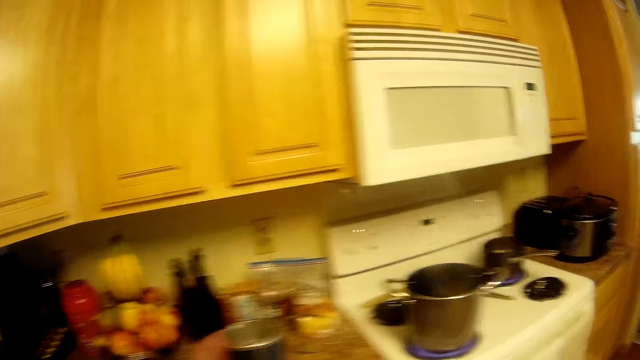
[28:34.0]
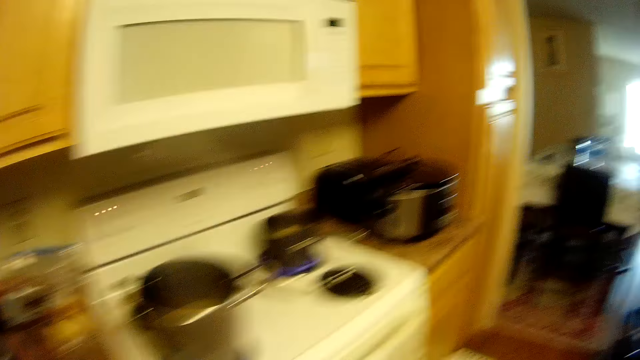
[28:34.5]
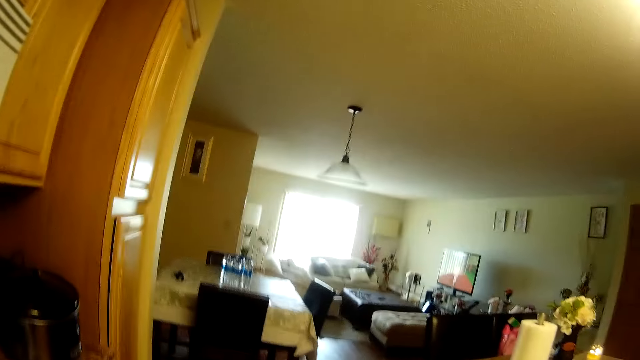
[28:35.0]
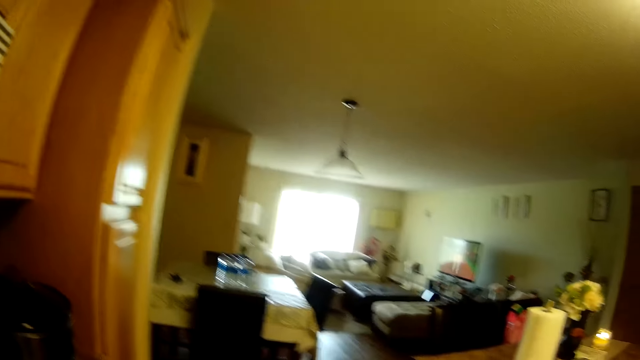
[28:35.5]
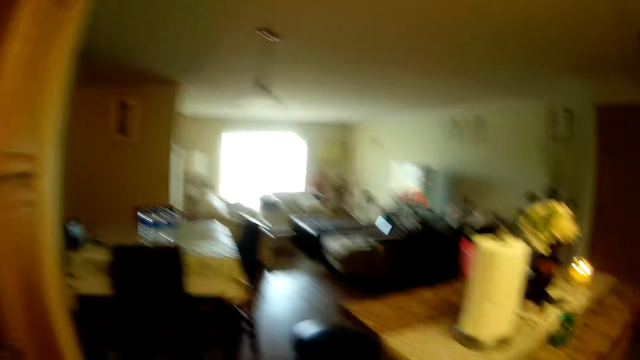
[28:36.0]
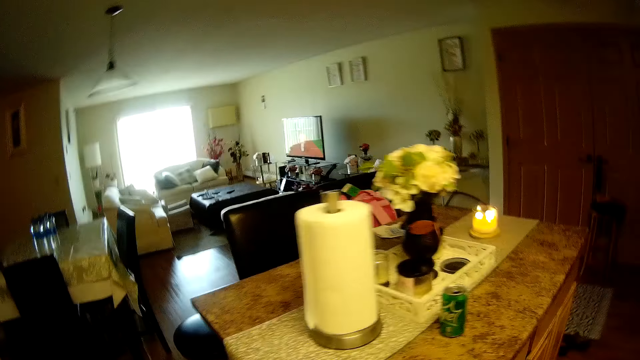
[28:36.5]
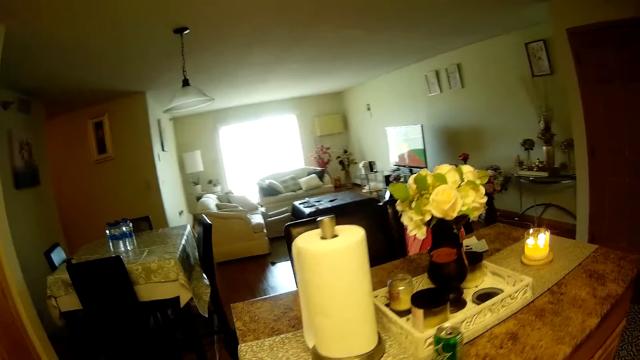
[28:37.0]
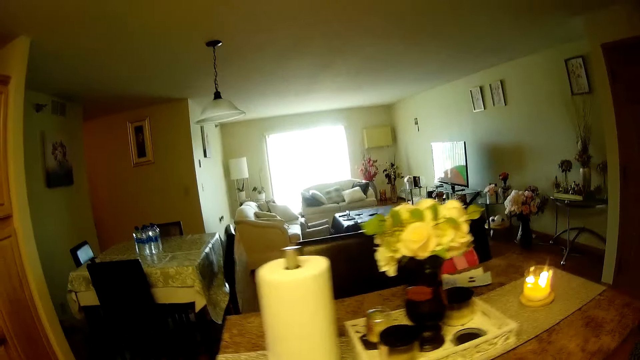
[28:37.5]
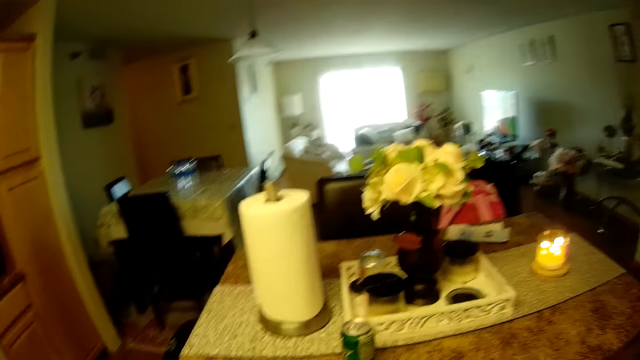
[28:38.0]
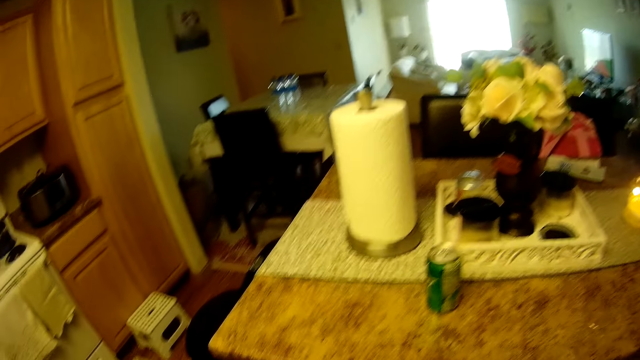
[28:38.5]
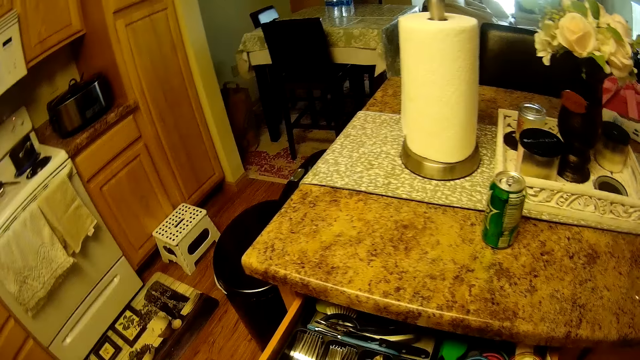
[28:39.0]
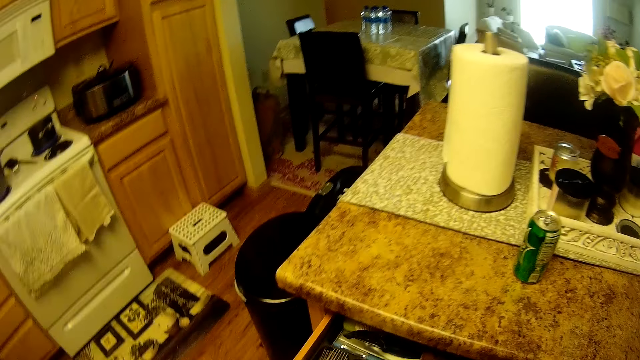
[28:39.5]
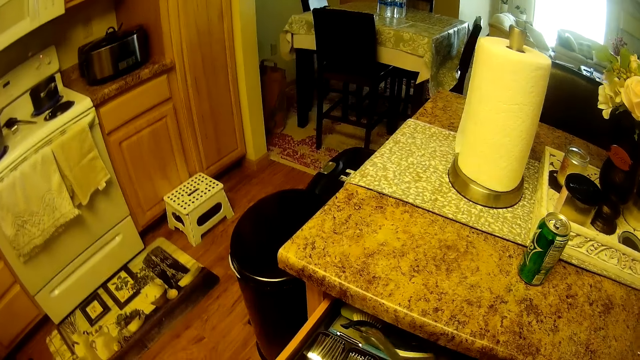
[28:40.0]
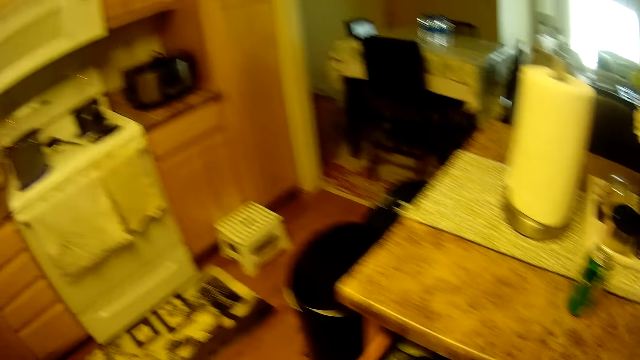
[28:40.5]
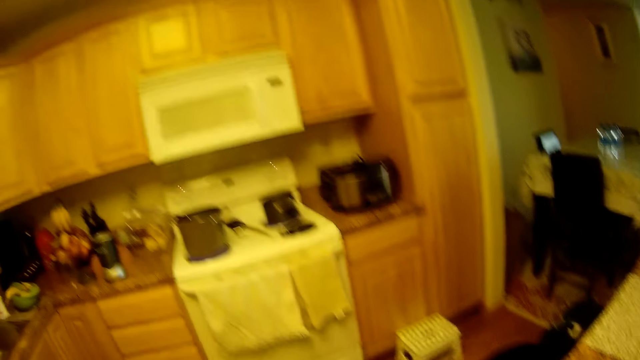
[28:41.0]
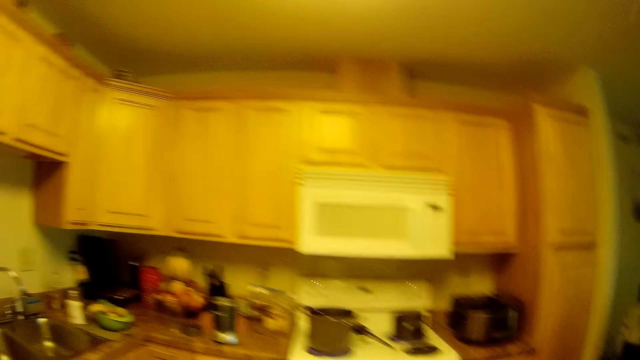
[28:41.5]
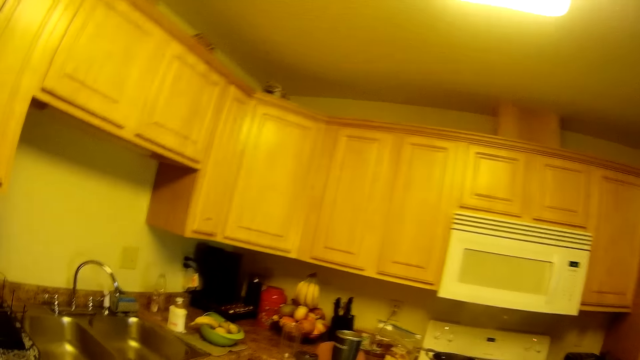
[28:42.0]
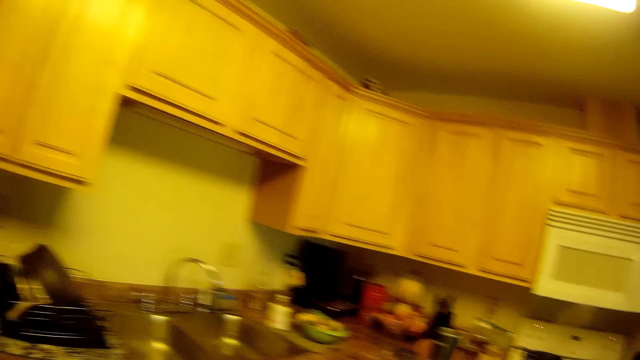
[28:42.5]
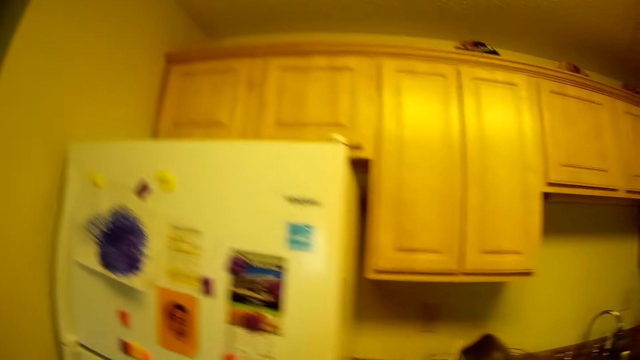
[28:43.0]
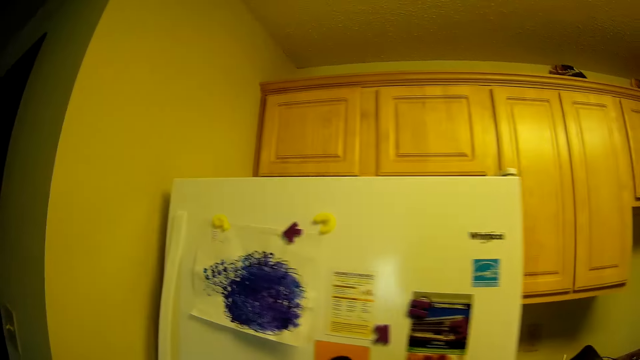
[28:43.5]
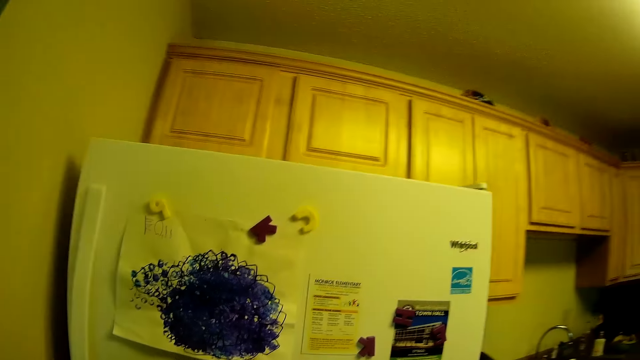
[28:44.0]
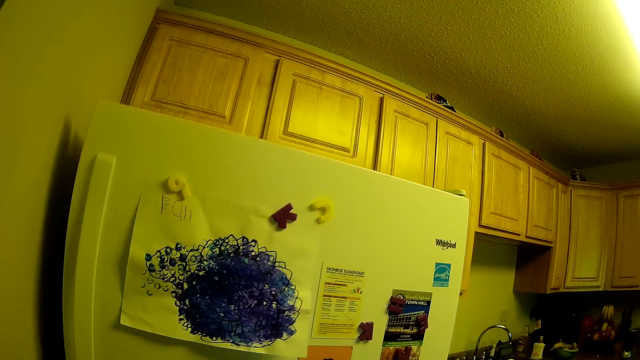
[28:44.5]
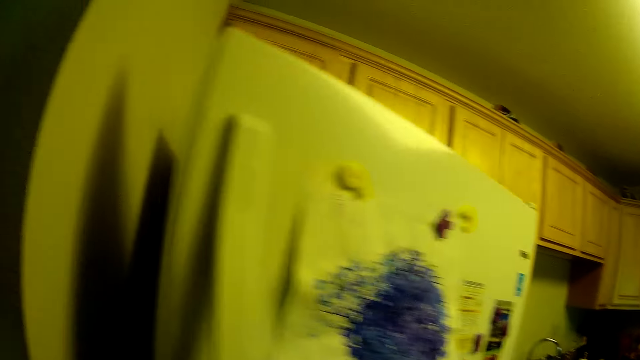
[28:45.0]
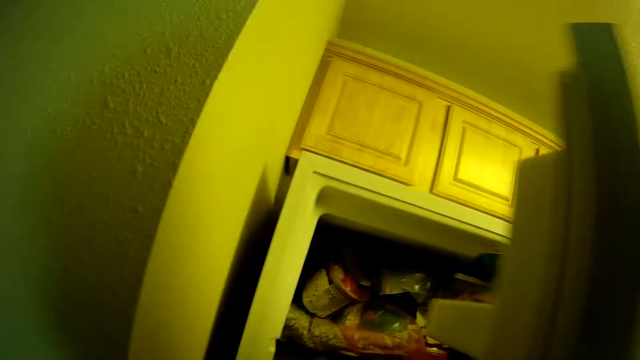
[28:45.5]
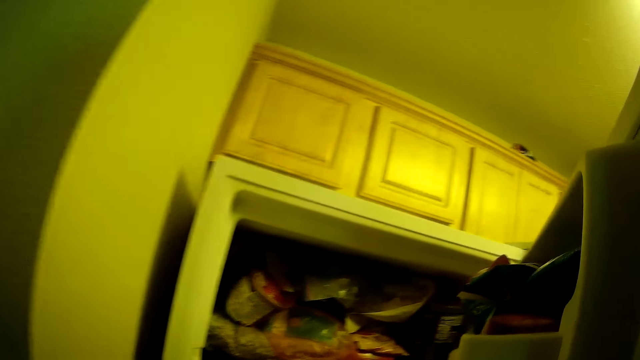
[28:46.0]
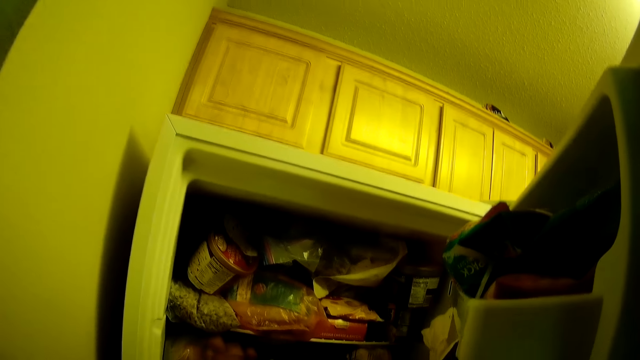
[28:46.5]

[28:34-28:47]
The camera wearer moves to the counter. She opens the drawer. She moves the utensils in the drawer. She turns around. She opens a refrigerator door with her right hand.

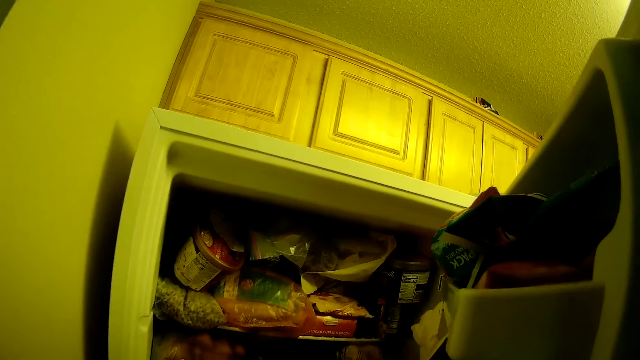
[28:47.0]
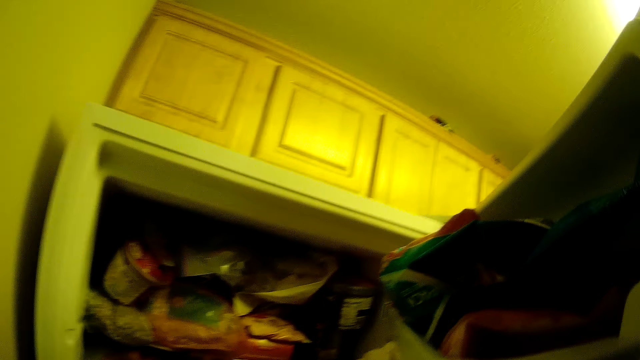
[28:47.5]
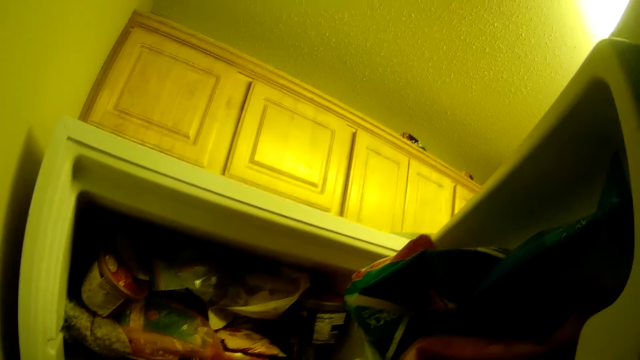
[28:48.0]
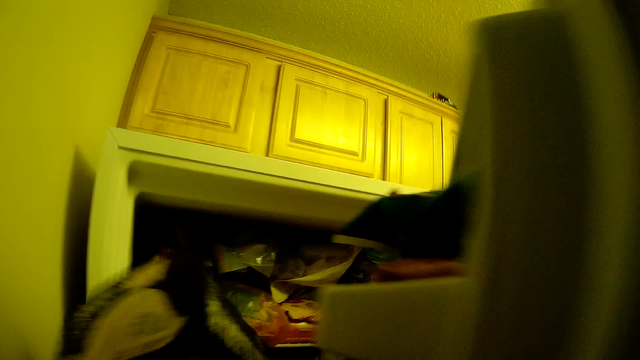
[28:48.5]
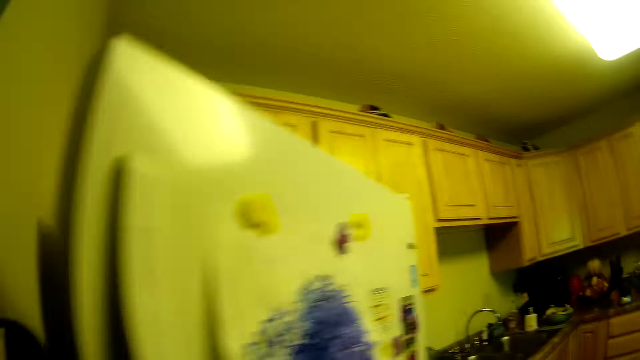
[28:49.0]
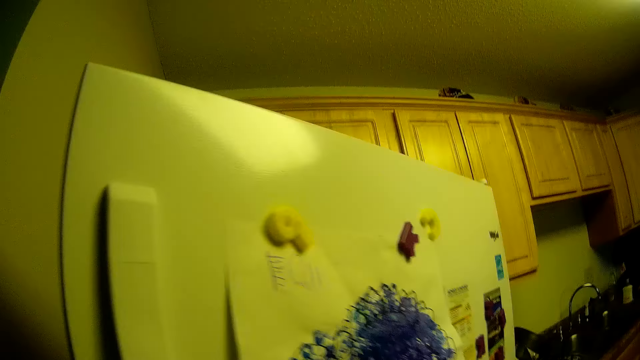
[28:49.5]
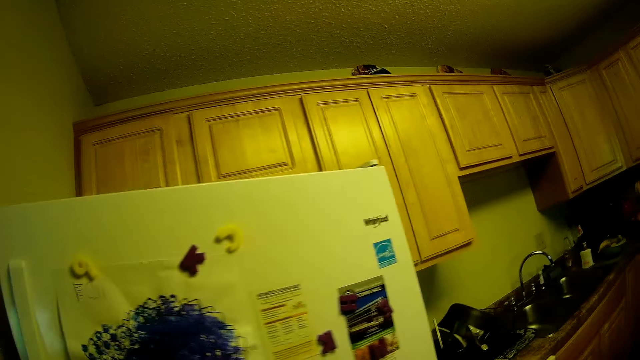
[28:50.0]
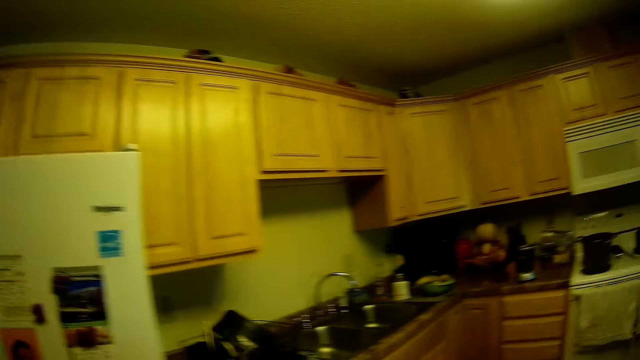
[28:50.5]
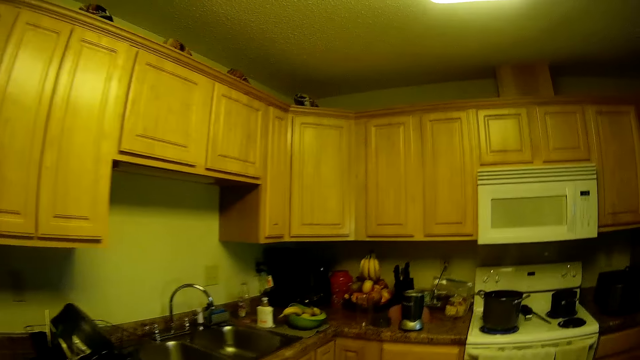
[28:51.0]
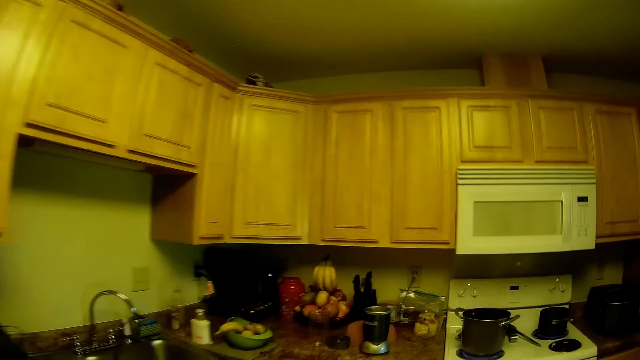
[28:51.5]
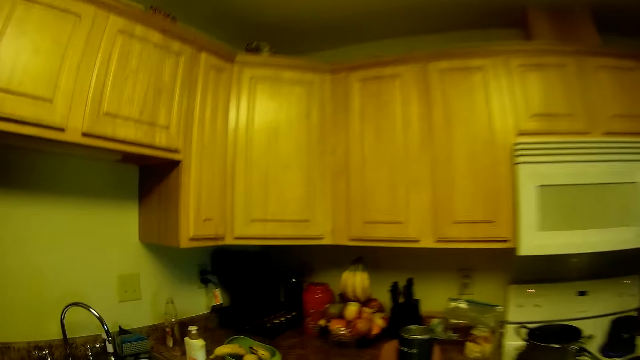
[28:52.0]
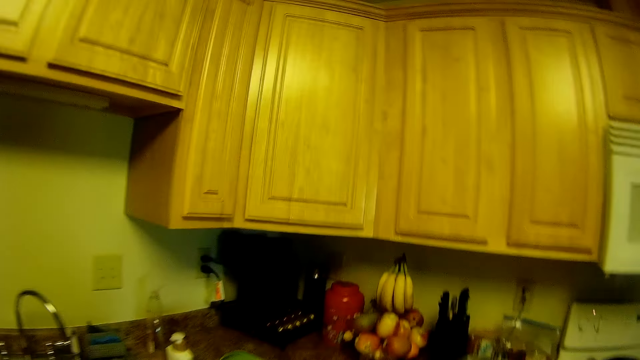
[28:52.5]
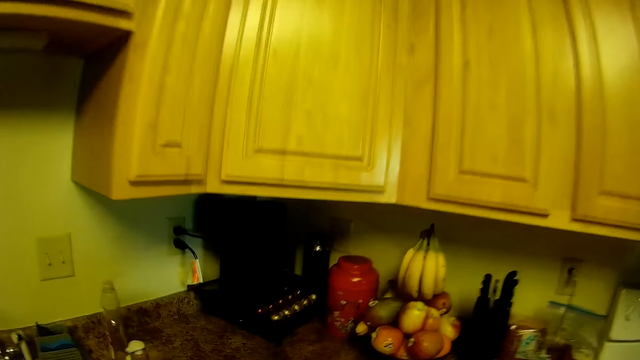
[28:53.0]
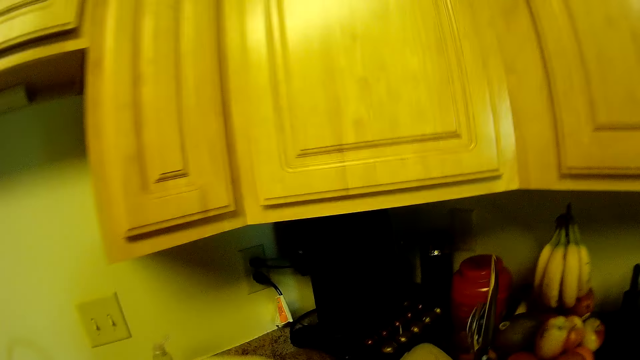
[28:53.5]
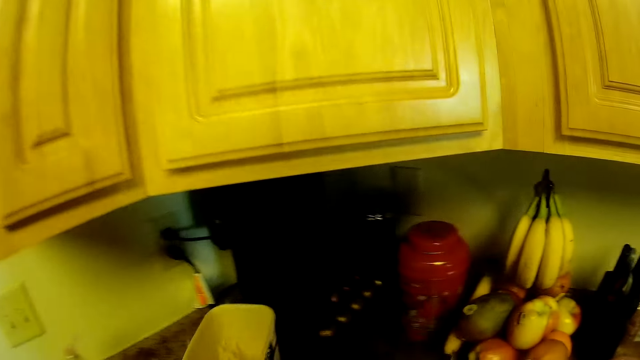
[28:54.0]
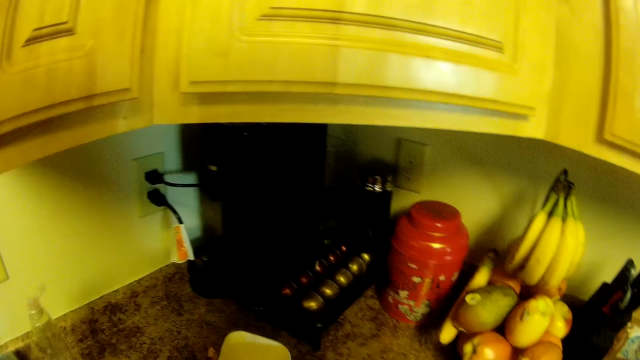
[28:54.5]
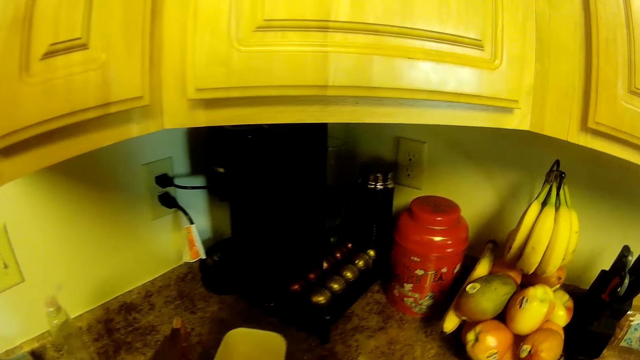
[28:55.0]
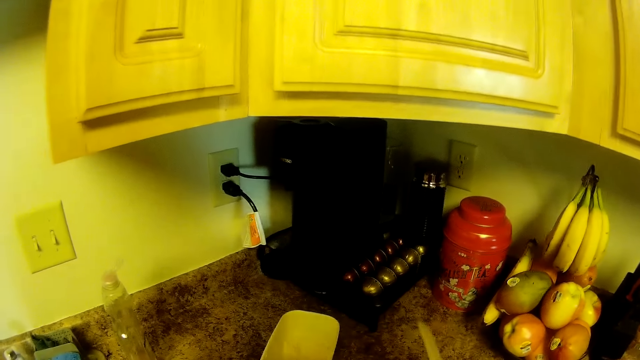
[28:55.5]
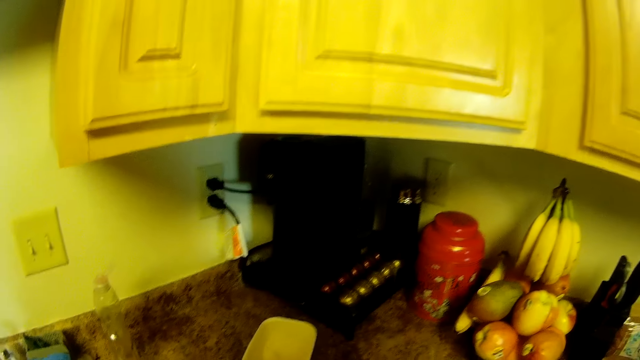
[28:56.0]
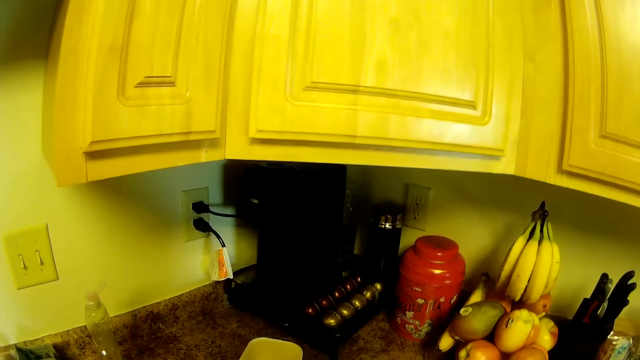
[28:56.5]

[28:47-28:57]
The camera wearer picks up a box of chips or container from the refrigerator with her left hand. She closes the refrigerator door with her right hand. She moves to the counter. She holds a spoon and a knife in her right hand. She puts the container on the countertop. She holds a plate with her left hand. She drops the spoon and the knife on the countertop with her right hand. She drops the plate on the cabinet with her left hand. She picks up the knife from the countertop with her right hand.
